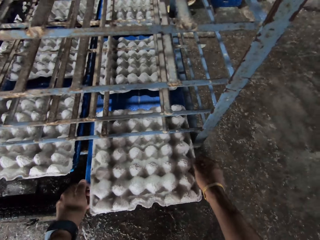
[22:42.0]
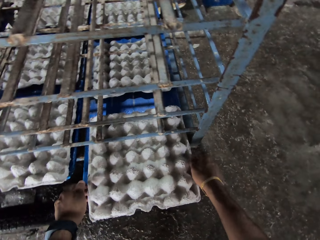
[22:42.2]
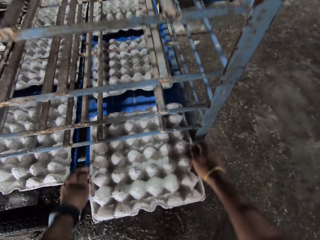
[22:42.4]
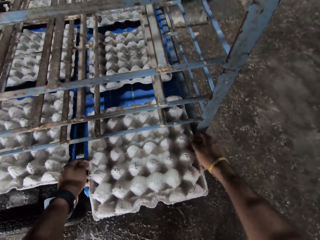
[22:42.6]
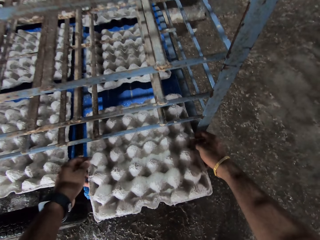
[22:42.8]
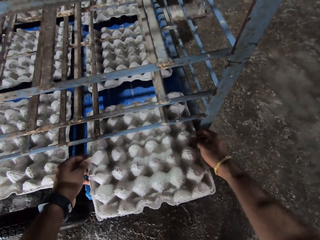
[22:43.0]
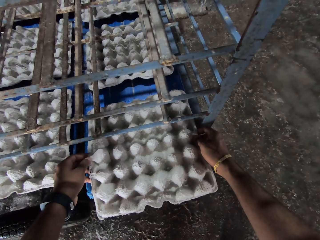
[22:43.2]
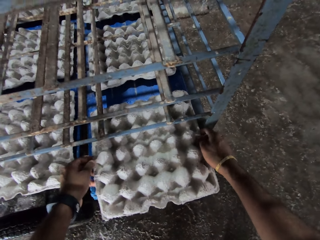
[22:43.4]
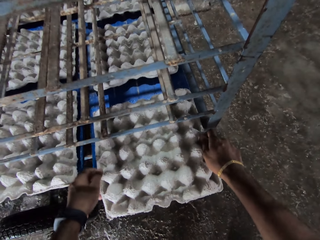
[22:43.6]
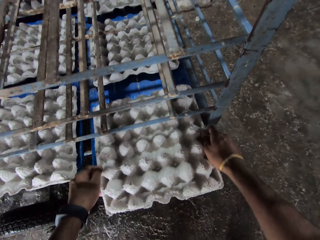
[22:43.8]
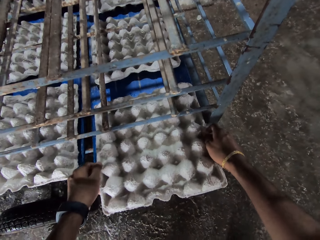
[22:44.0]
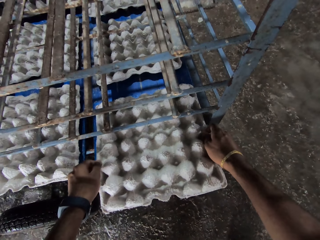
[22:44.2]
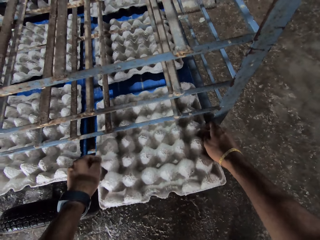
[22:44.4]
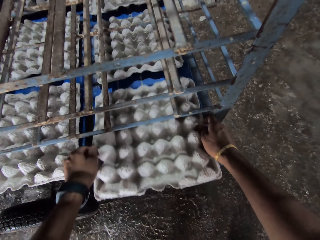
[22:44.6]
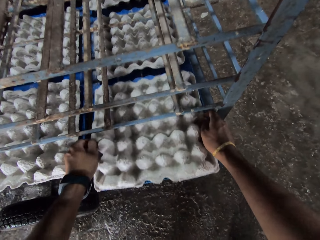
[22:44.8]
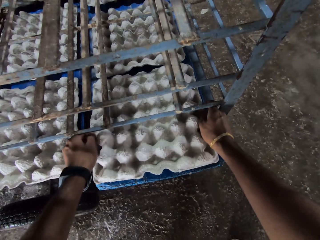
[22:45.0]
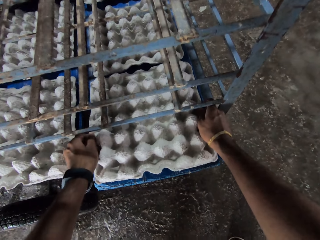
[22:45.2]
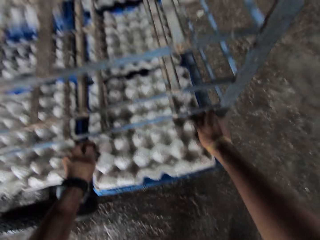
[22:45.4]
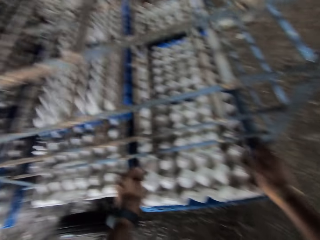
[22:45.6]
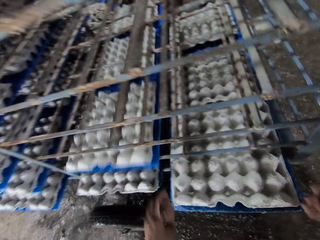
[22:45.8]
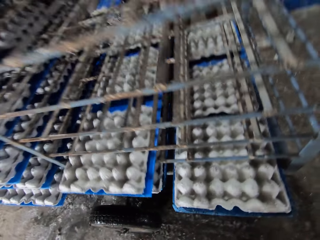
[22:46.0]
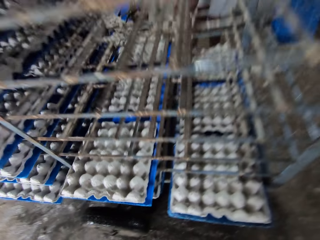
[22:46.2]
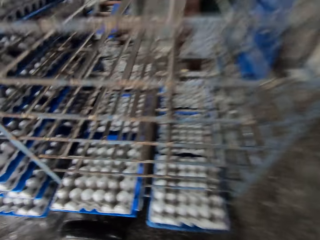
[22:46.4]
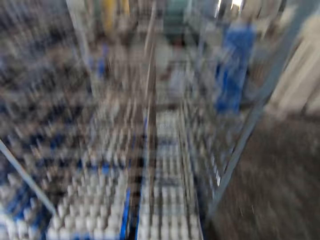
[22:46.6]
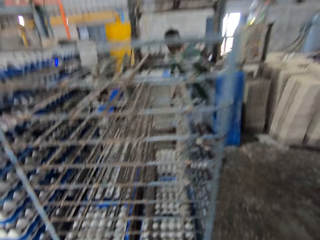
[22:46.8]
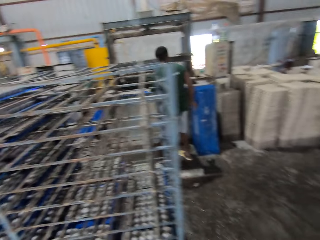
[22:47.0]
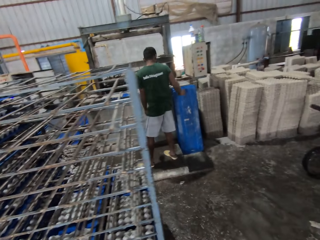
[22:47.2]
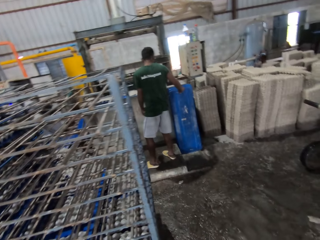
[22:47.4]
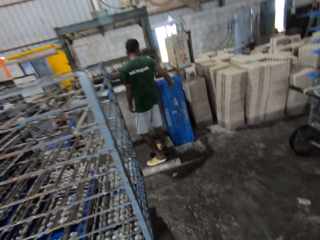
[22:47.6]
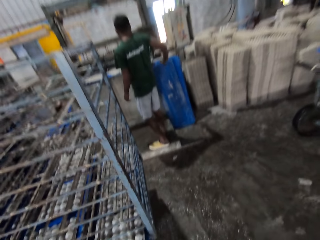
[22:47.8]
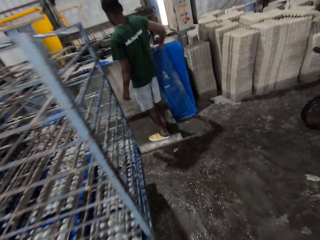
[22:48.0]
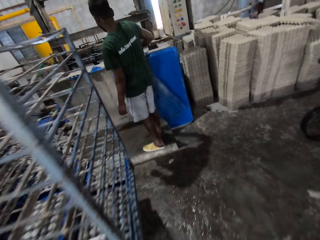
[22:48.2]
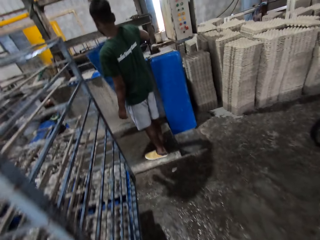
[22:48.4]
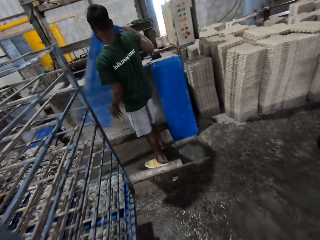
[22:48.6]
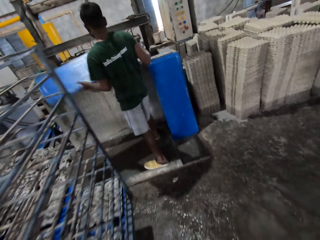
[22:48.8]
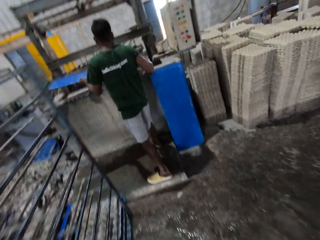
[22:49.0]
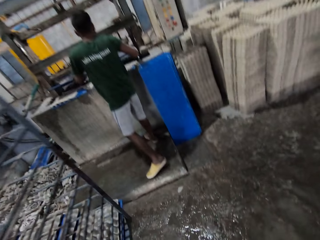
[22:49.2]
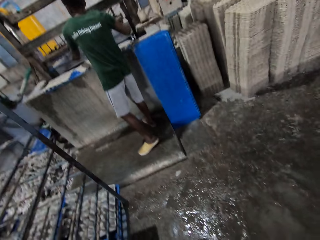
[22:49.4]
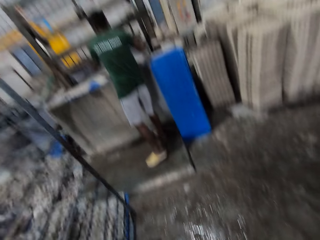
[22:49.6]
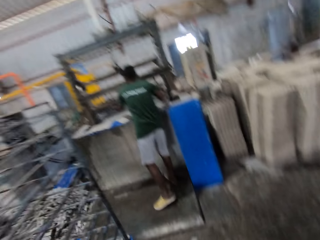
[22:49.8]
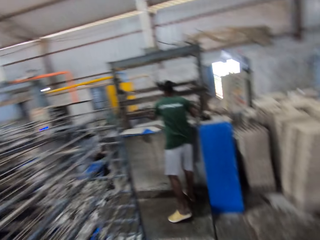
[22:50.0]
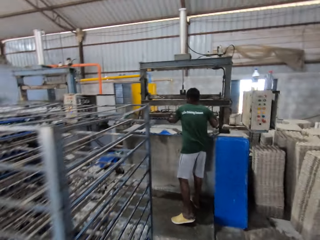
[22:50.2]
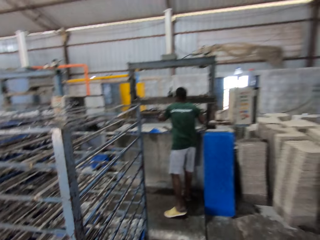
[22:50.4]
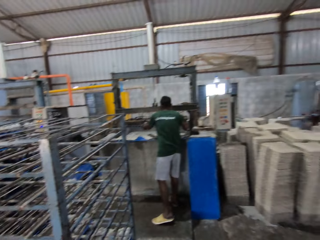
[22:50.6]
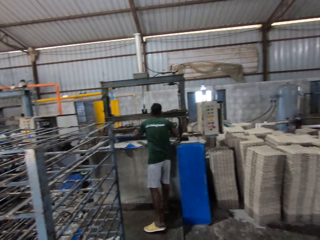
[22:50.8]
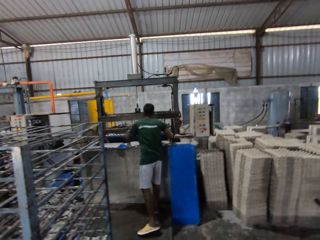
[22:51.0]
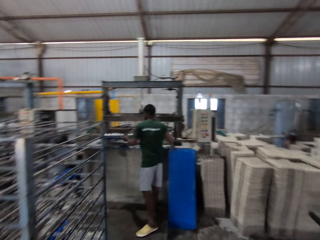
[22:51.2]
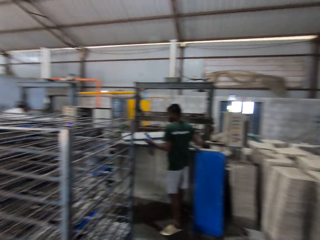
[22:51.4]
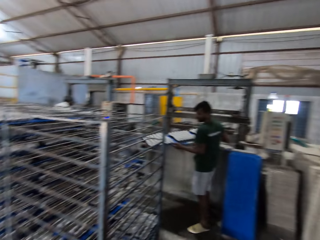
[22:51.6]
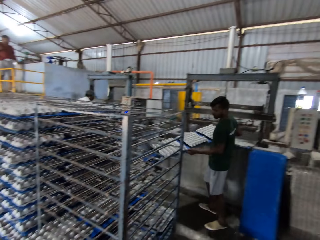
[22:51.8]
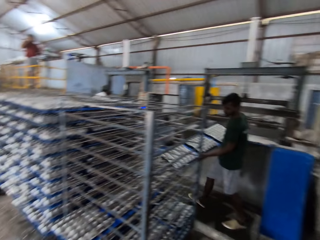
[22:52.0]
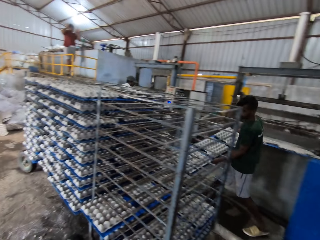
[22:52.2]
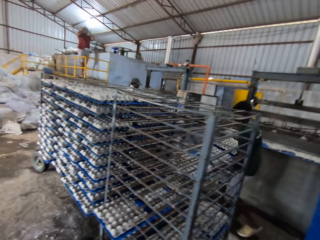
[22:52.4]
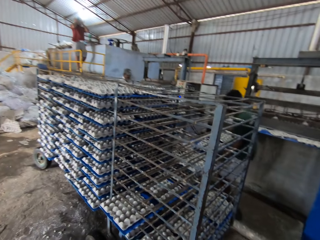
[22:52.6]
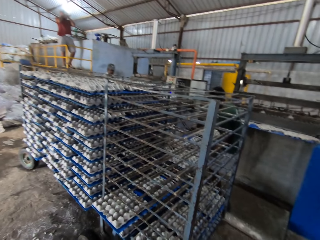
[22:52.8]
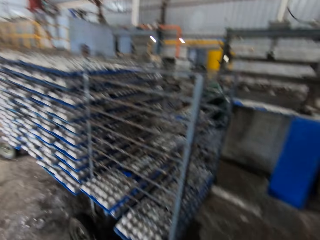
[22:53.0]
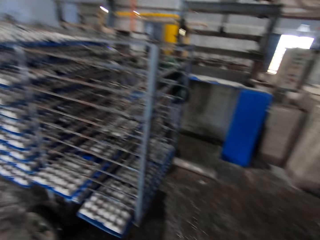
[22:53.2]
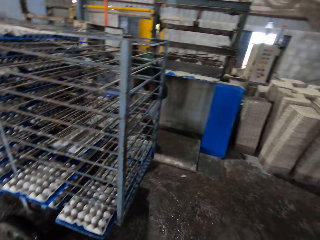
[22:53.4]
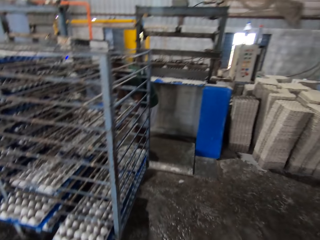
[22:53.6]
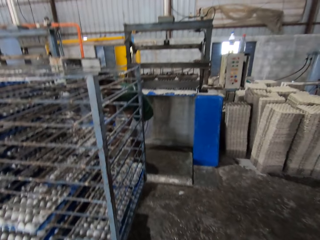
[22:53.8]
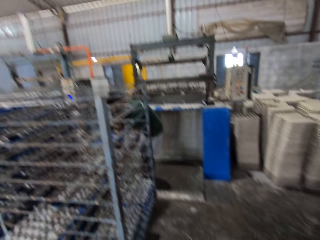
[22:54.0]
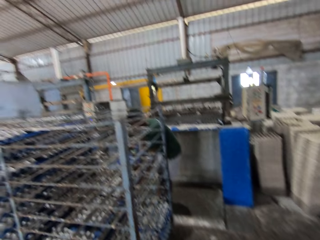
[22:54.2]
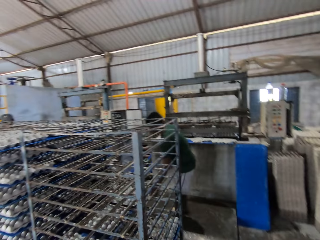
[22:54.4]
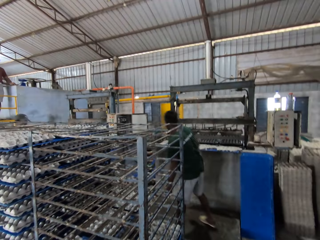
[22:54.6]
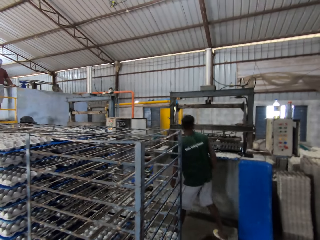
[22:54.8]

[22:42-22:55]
The camera wearer pulls the egg tray. A man converses with the camera wearer. The camera wearer pushes in the egg tray. They converse with another man. The other man takes a tray from the wall with his right hand. The other man puts the tray in both hands on an egg crate machine. The camera wearer carries the tray from the egg crate machine with both hands. The other man pushes the tray of egg crates on an iron shelf with his right hand.

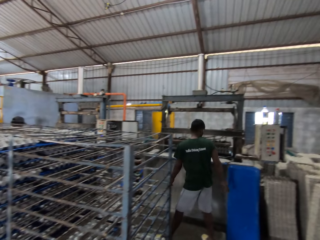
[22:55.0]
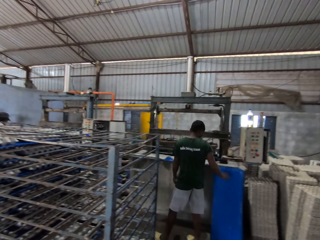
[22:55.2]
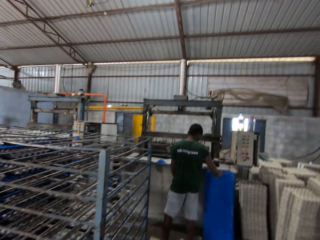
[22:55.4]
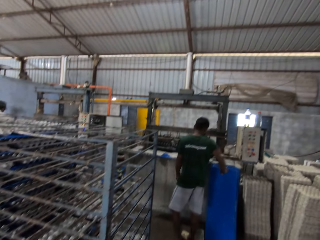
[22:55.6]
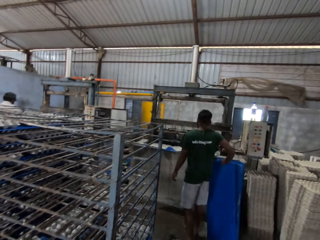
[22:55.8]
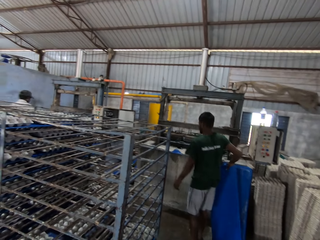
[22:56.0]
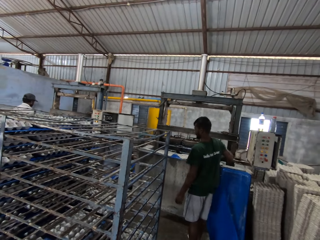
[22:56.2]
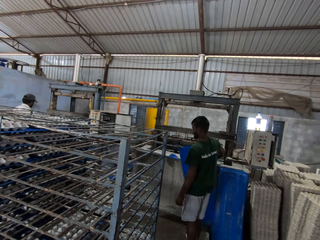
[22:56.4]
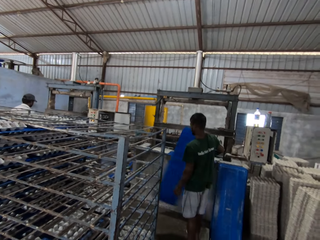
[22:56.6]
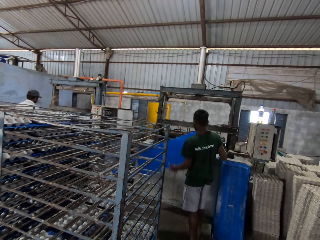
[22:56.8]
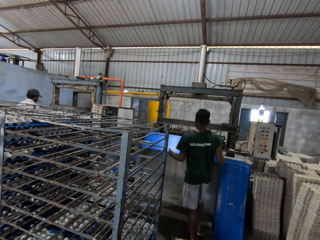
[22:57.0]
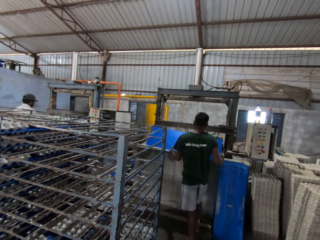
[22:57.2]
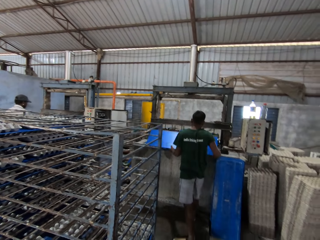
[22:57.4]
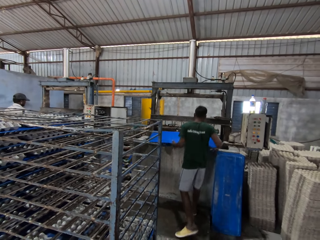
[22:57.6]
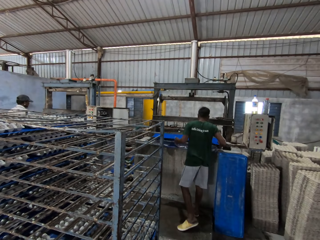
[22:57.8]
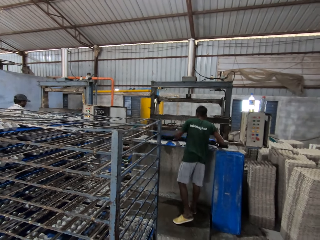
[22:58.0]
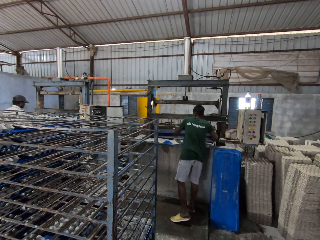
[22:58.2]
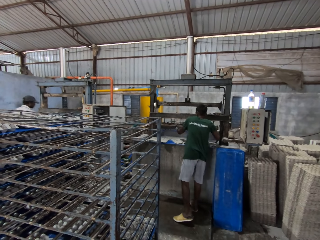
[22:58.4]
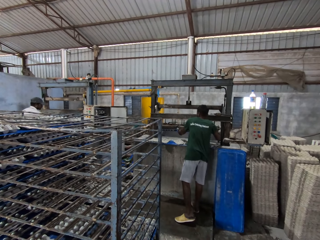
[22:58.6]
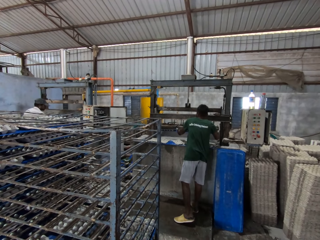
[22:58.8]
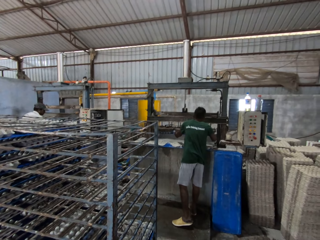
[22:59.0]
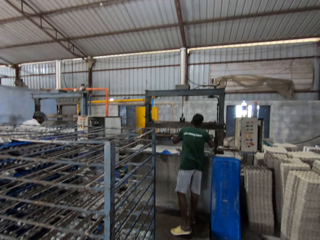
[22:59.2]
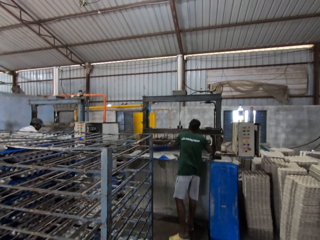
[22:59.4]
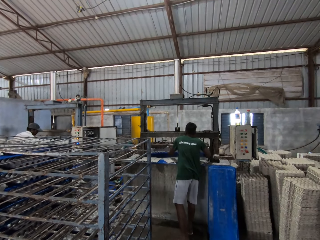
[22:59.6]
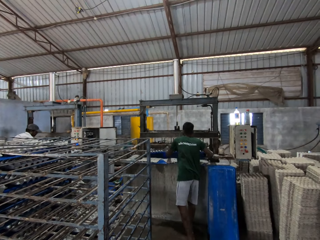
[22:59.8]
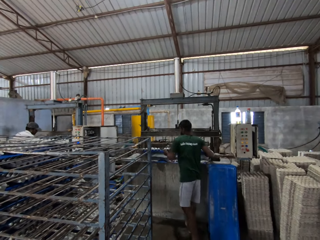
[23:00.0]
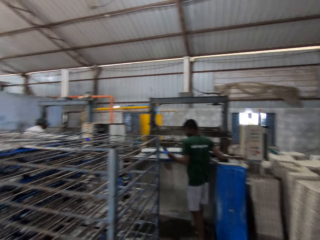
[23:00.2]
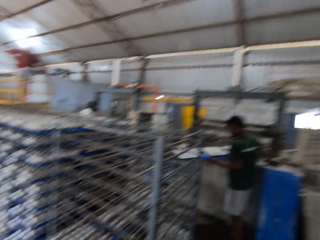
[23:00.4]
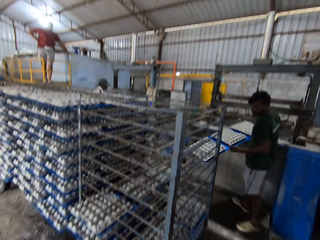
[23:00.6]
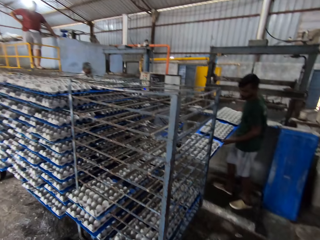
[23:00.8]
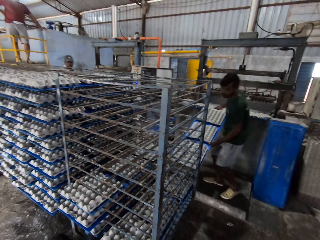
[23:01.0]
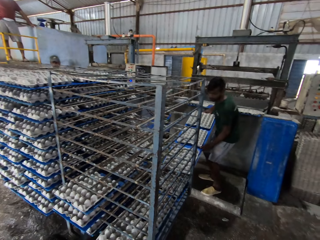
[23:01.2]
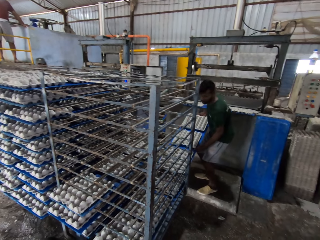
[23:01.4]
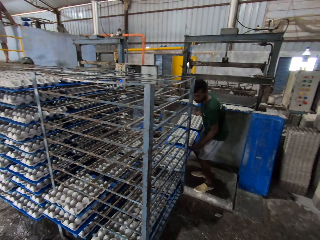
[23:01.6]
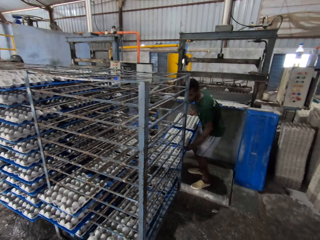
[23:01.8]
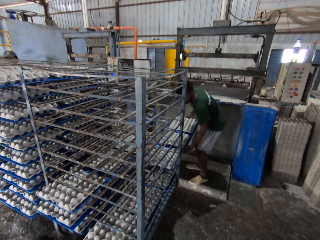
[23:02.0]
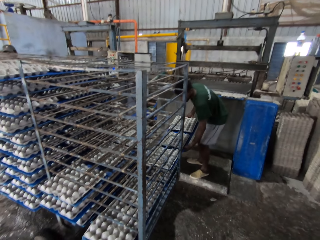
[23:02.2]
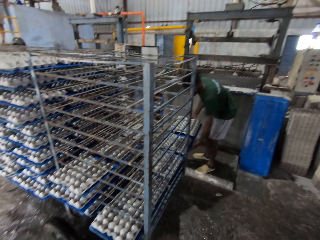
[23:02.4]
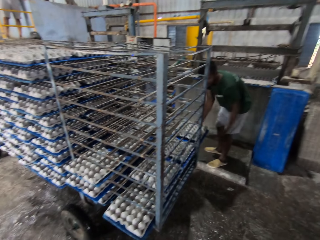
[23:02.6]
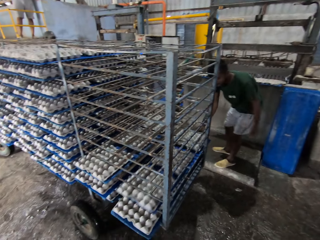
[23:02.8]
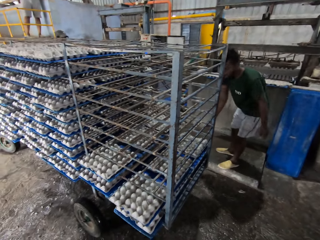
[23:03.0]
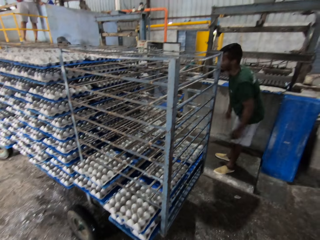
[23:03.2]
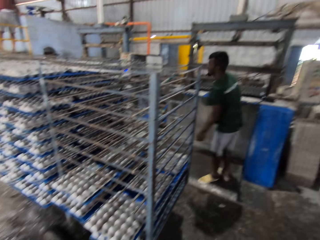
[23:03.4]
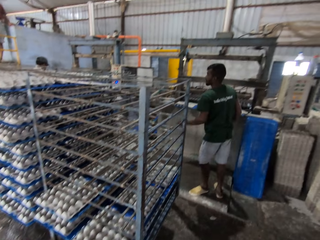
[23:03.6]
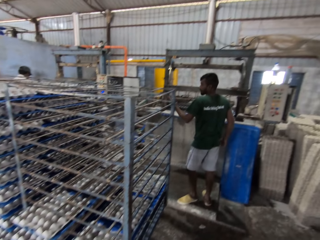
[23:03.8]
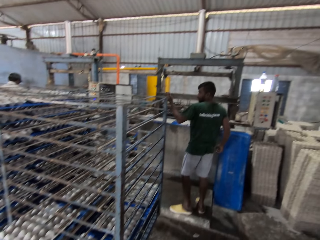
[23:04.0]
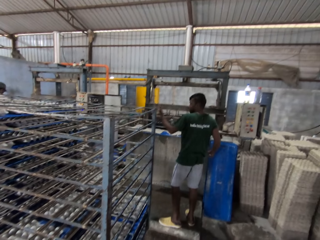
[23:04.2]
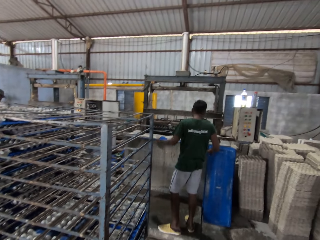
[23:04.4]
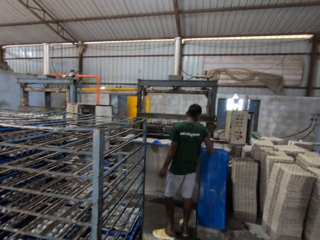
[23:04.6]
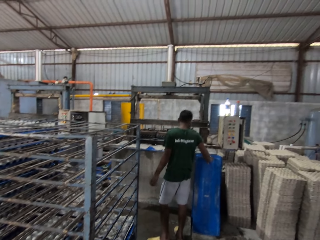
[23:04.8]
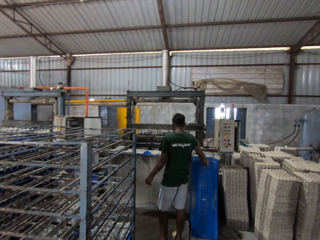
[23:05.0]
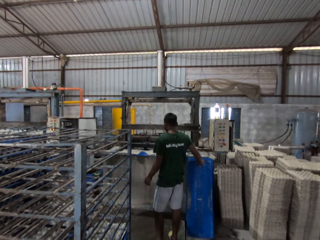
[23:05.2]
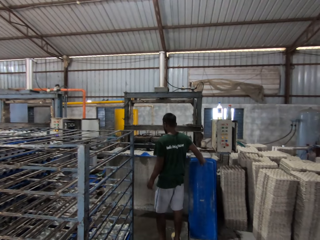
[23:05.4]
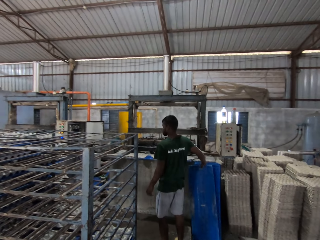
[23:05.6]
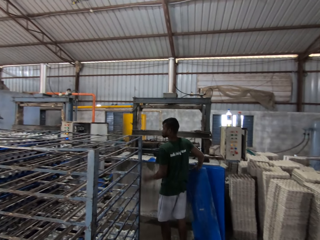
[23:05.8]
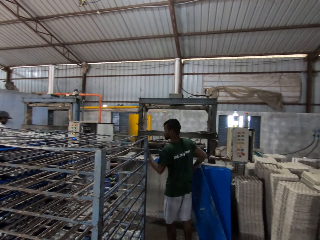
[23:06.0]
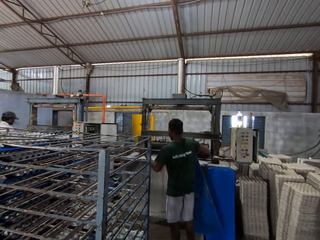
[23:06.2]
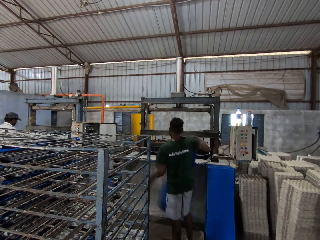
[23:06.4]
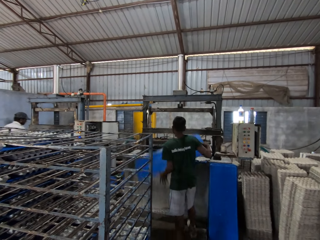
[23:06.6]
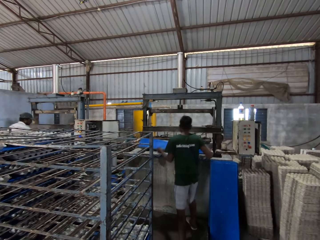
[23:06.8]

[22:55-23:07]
The camera wearer looks at a person. He takes a tray from the wall with his right hand. A man puts the tray in both hands on the egg crate machine. The man carries the tray from the egg crate machine with both hands. The man pushes the tray of egg crates on an iron shelf with his right hand. The camera wearer looks at the egg tray. The man converses with another man. The first man takes a tray from the wall with his right hand.
